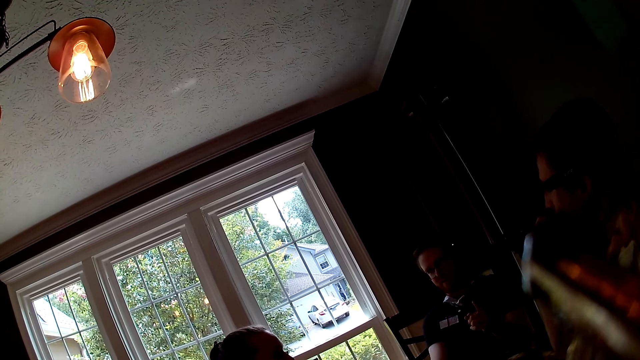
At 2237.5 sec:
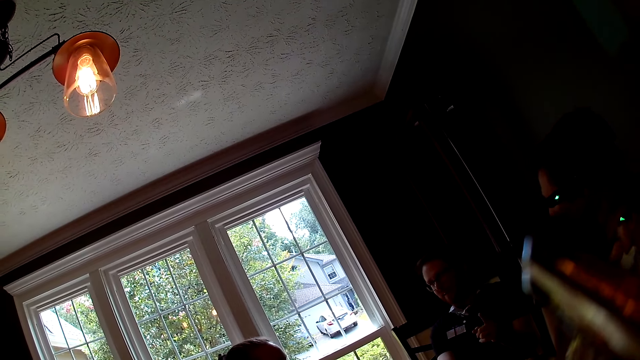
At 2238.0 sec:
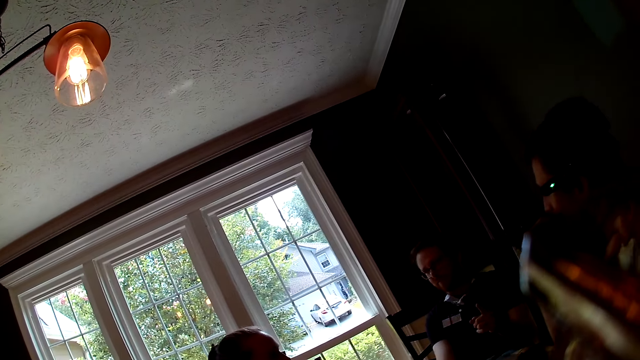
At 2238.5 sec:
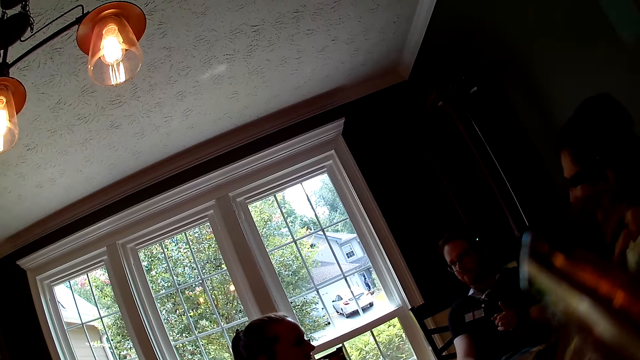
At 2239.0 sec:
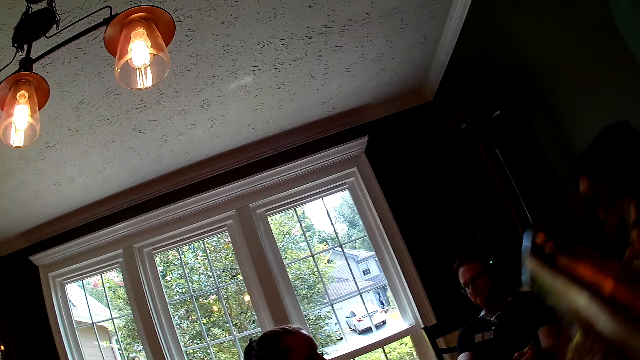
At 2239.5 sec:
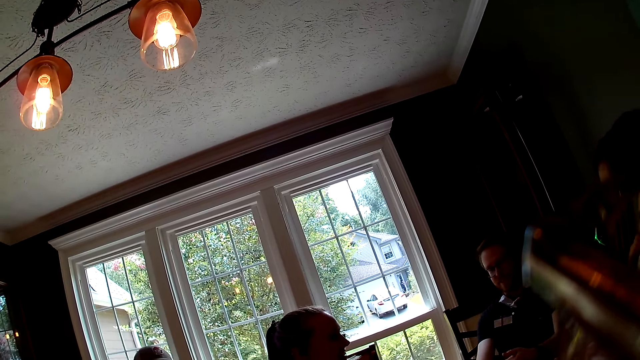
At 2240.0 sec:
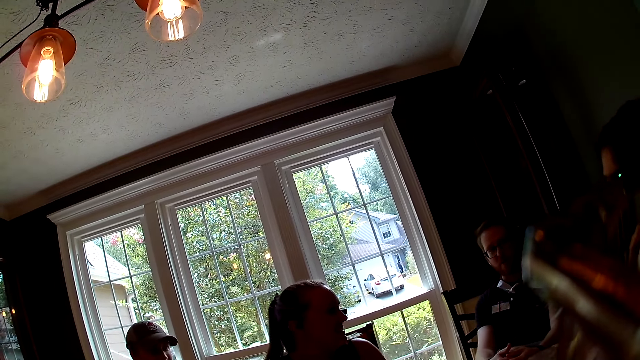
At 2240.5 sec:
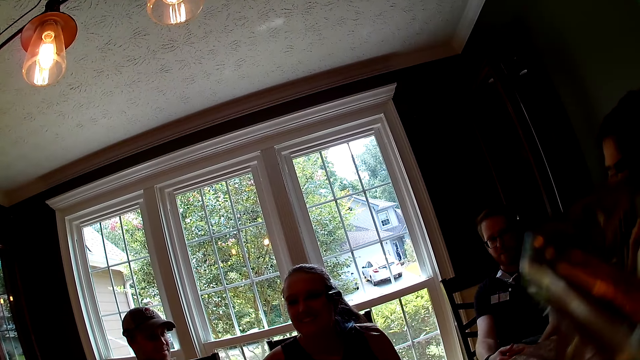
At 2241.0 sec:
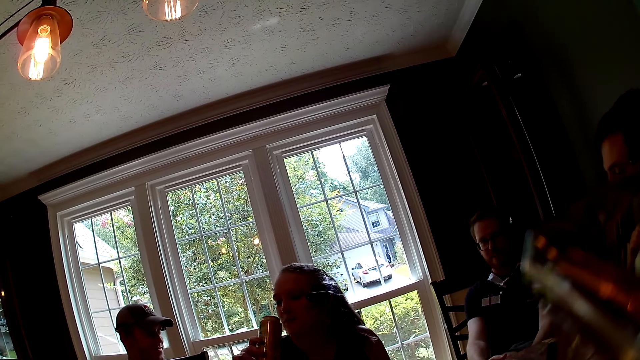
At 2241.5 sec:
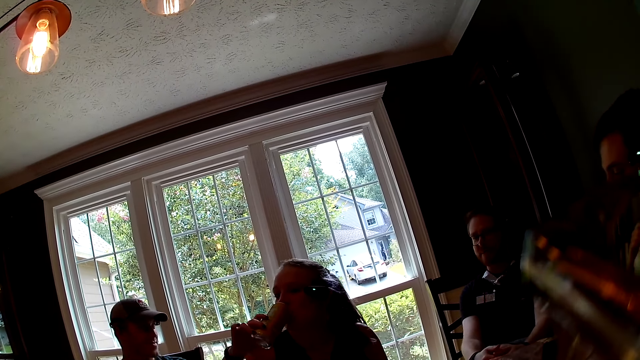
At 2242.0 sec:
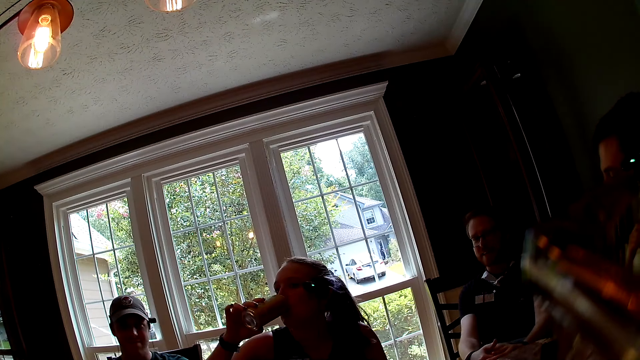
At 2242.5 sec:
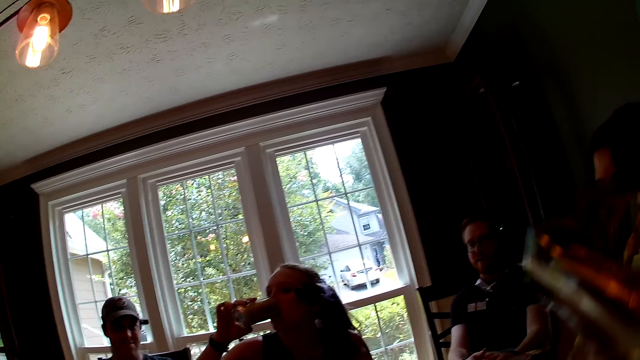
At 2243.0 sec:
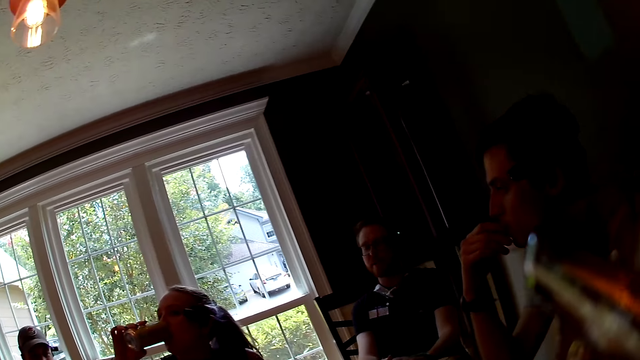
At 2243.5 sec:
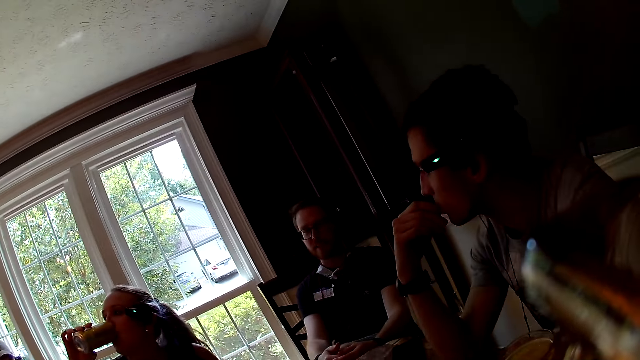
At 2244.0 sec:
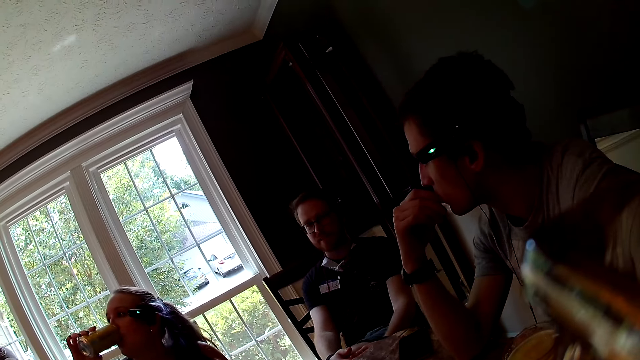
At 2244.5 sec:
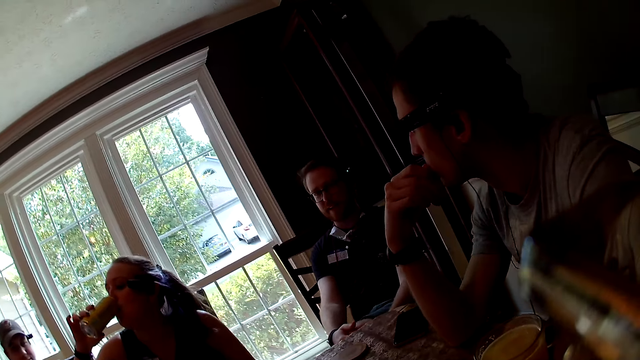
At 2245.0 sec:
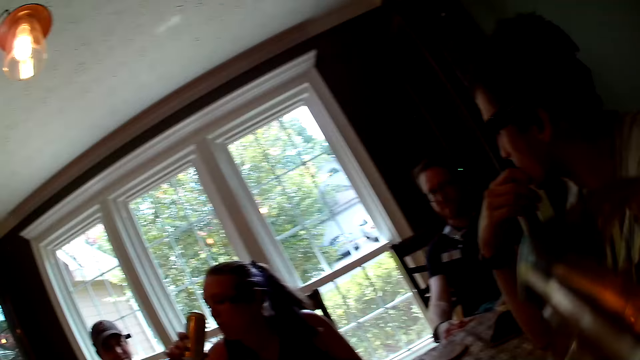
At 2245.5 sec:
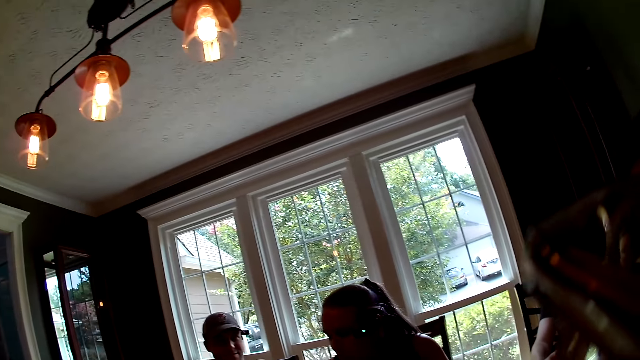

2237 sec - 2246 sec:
The woman drinks a canned drink in her right hand.

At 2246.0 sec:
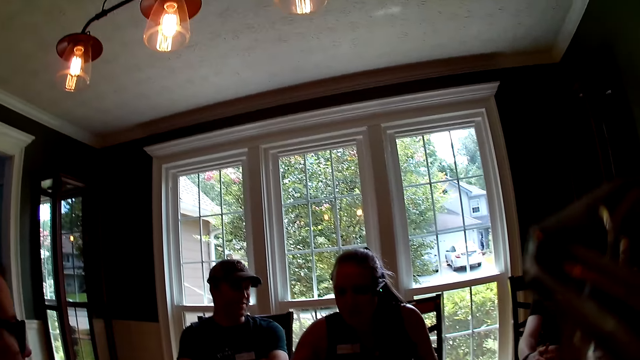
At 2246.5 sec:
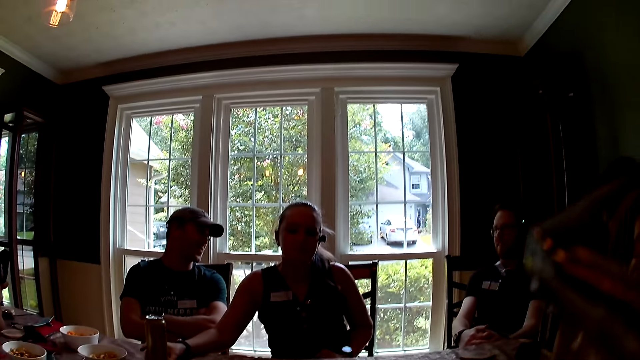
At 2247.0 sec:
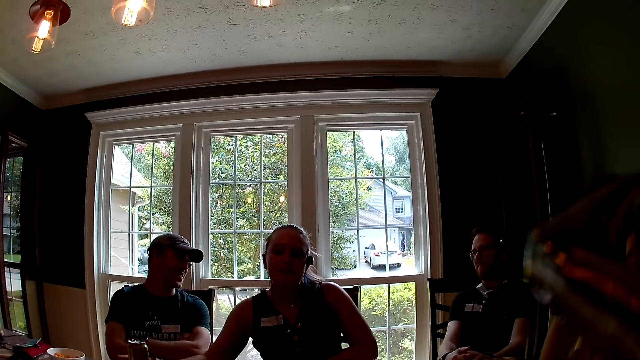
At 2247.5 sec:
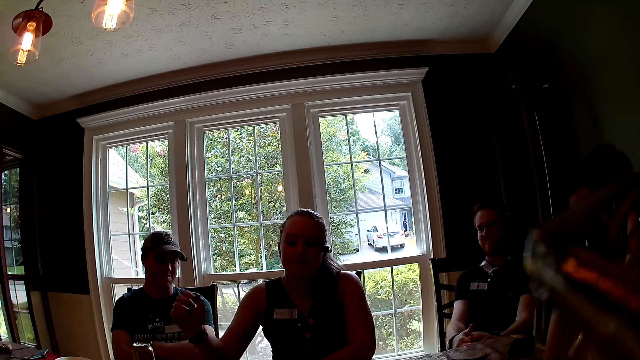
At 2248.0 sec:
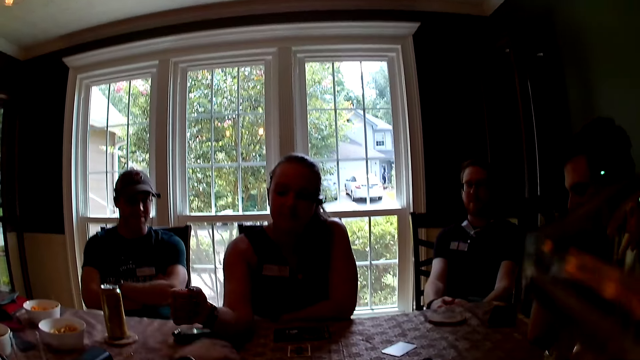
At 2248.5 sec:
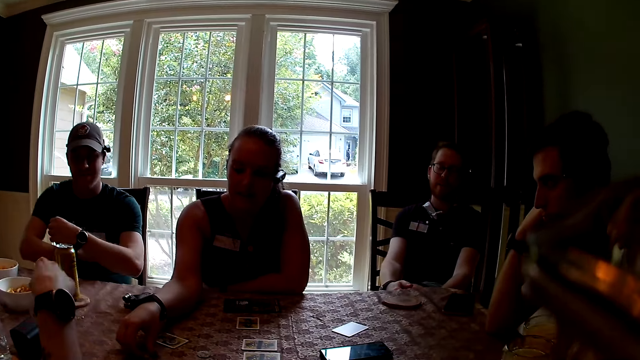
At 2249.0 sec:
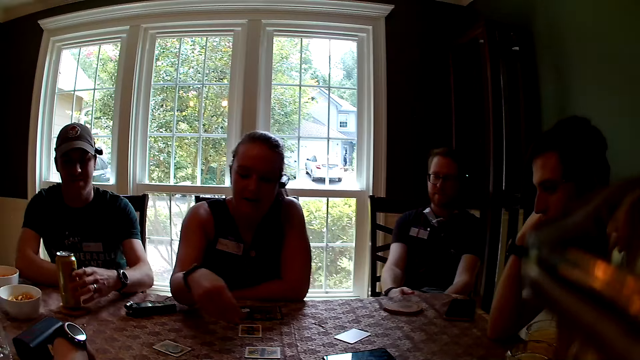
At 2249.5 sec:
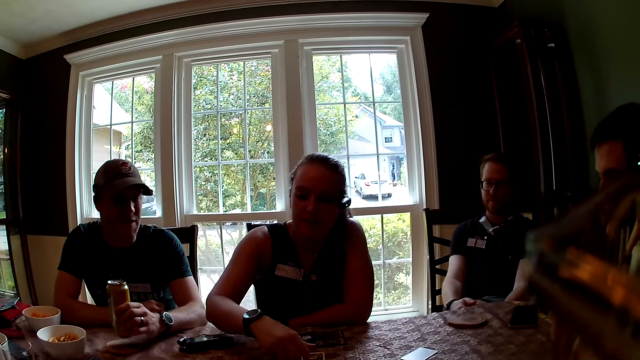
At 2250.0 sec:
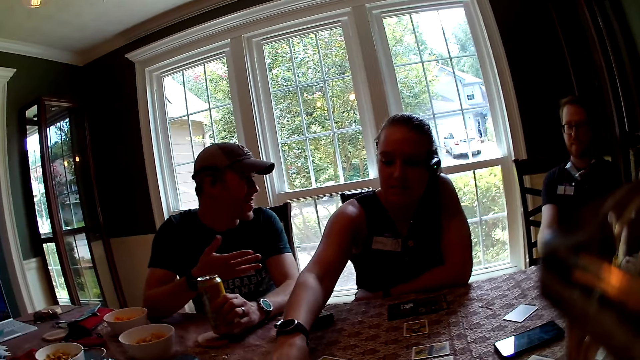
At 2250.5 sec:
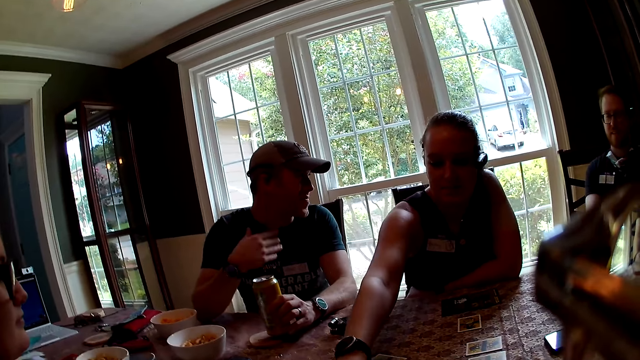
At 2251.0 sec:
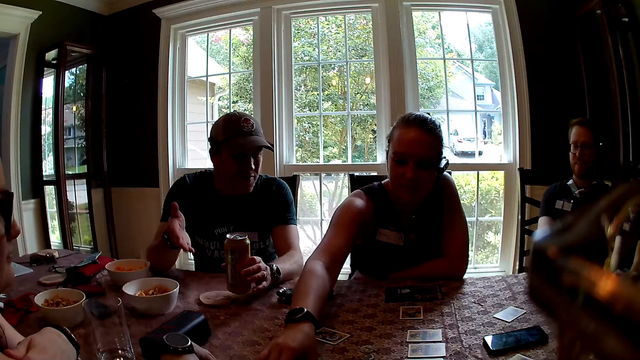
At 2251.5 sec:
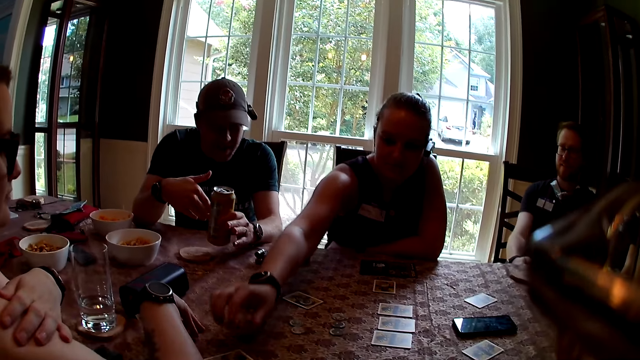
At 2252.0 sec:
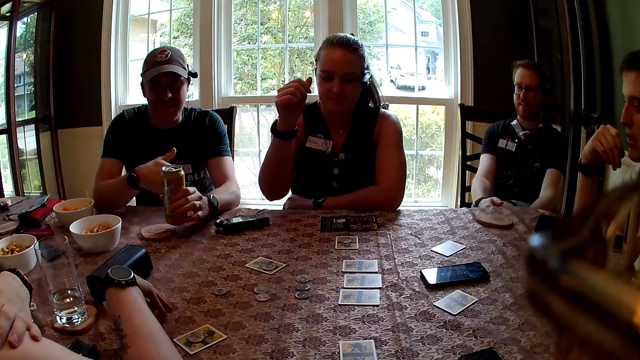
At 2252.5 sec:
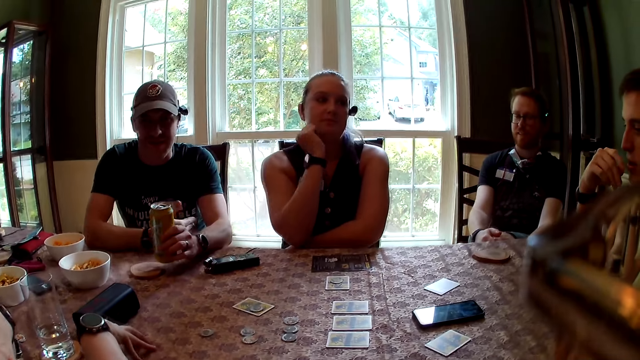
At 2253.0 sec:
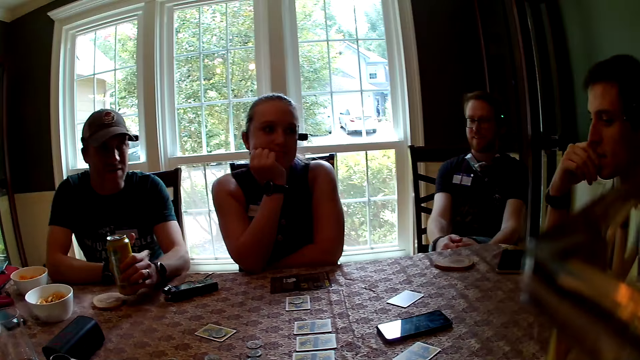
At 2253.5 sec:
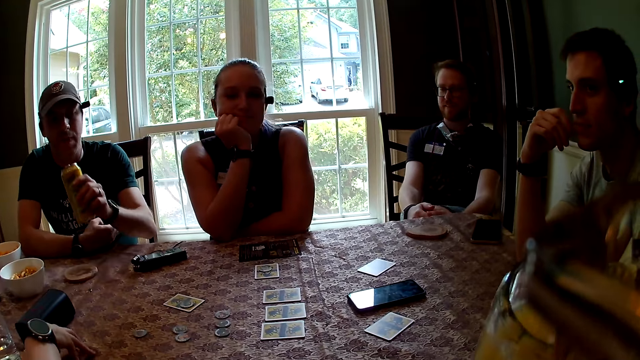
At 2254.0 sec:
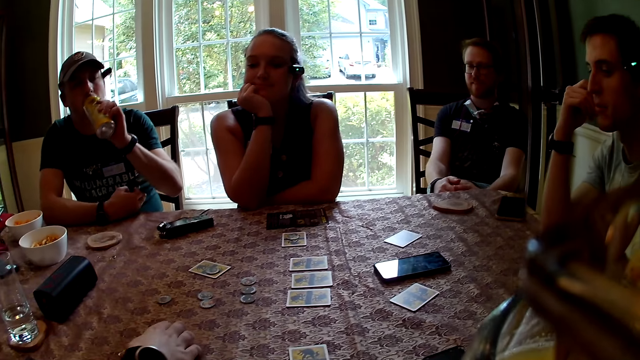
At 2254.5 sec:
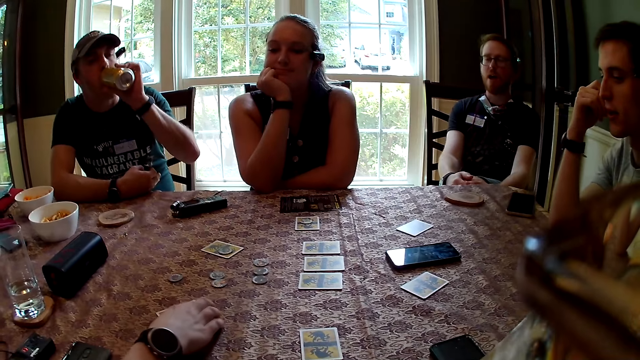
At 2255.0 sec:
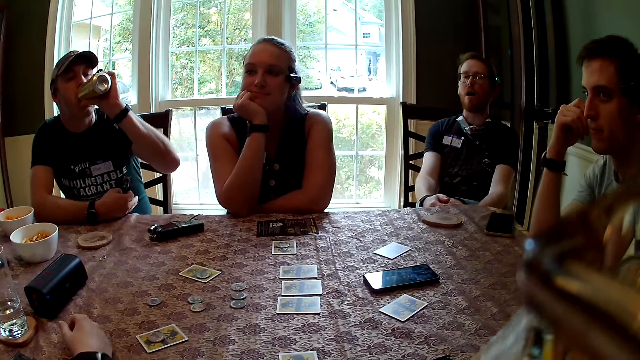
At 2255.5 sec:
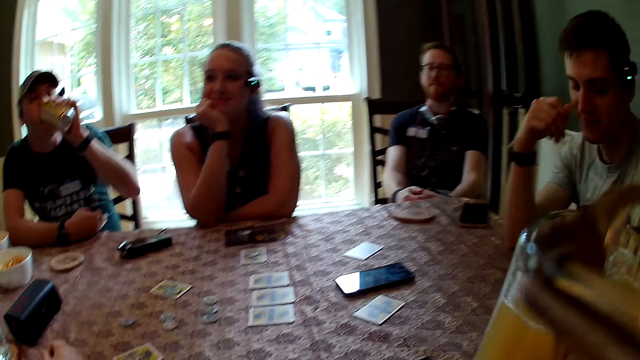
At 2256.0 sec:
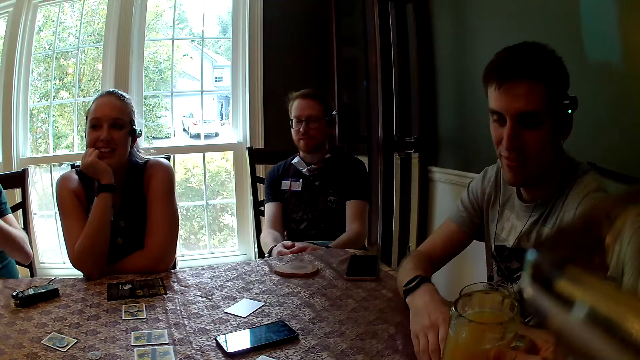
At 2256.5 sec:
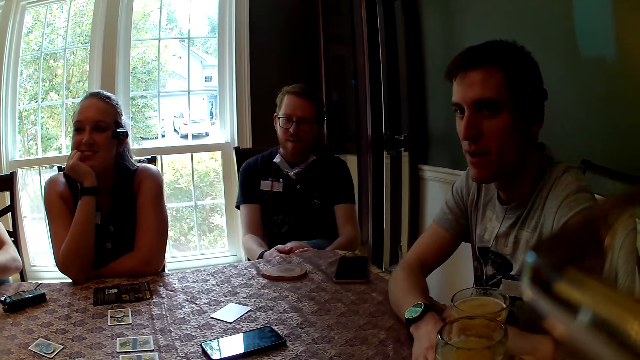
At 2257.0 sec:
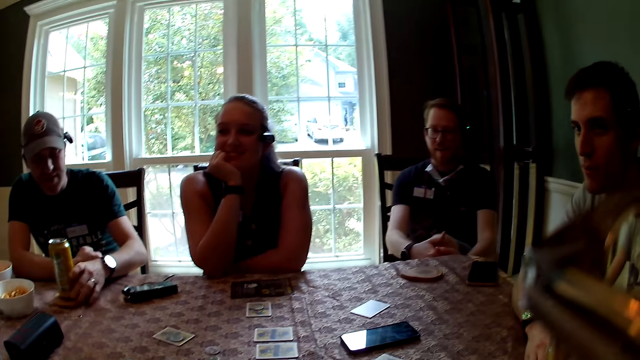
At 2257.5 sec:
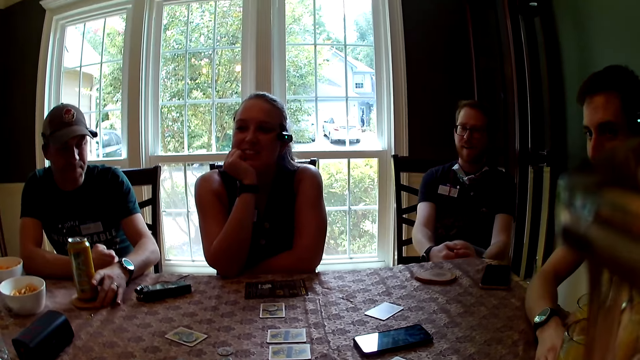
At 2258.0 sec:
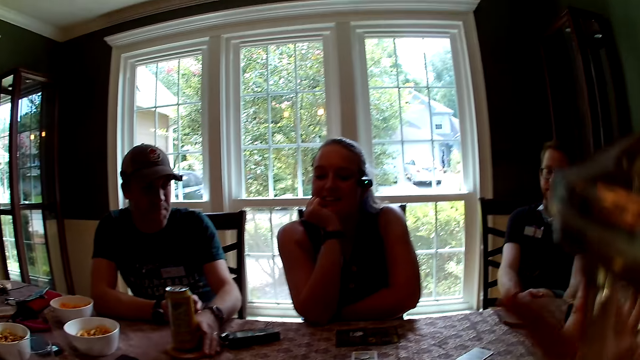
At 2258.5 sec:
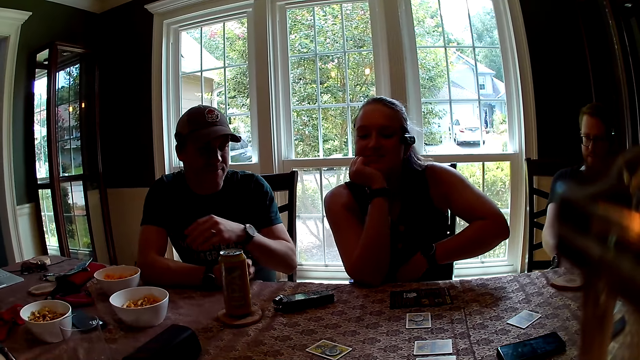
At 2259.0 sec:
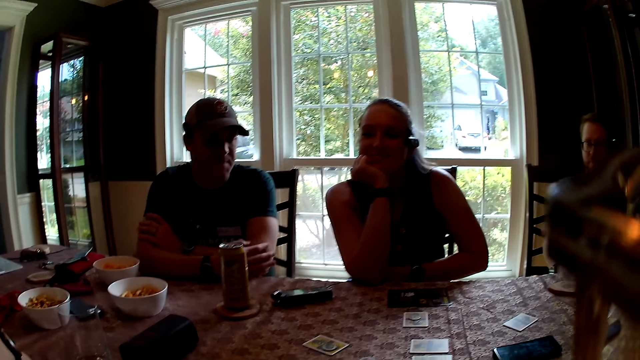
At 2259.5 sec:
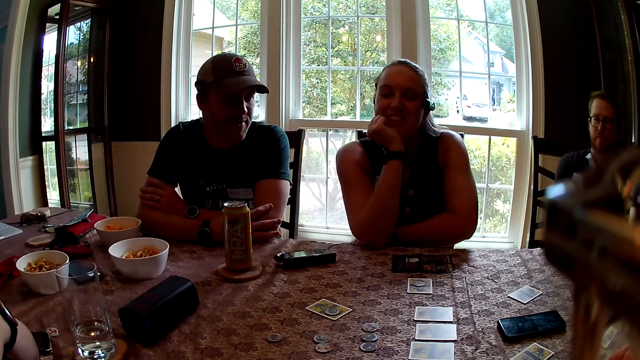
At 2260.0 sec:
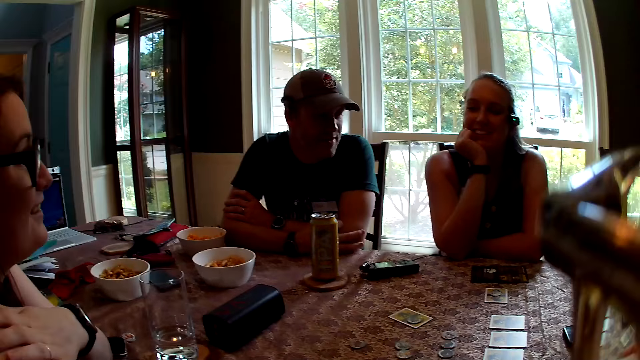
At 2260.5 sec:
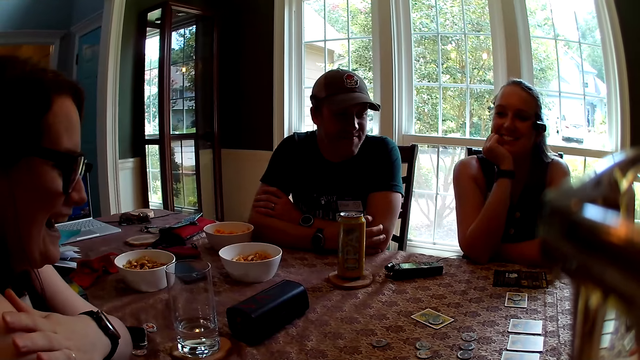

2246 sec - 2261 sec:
The woman puts the canned drink on the table with her right hand. The other woman picks up a token from the table with her right hand. The woman picks up a token from the table with her right hand. The other woman places her right hand on the table. A man picks up the canned drink from the table with his left hand. The woman places the token on the card in front of her with her right hand. The camera wearer touches playing cards. The woman places the token on the other woman's card. The camera wearer looks around. She drinks juice from a cup with her right hand. The man drinks the canned drink in his left hand. The other woman adjusts the card with her right hand. The camera wearer touches the playing cards. She places the cup of juice on the table with her right hand. Another man places his left hand on the table. The first man adjusts the position of the canned drink on the table with his left hand. The camera wearer looks around.
